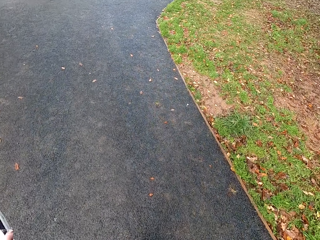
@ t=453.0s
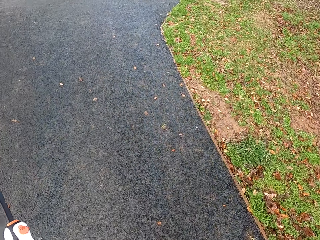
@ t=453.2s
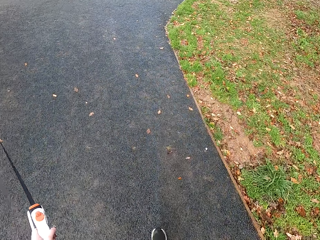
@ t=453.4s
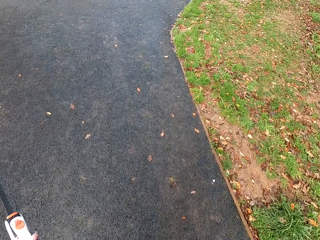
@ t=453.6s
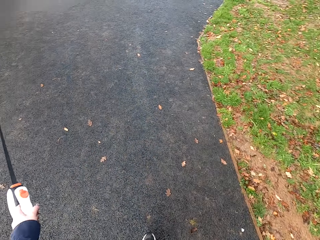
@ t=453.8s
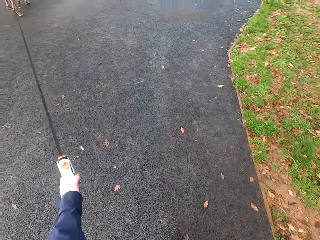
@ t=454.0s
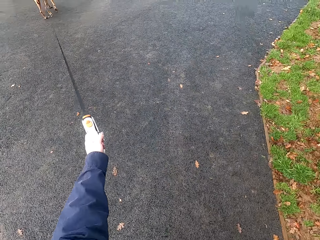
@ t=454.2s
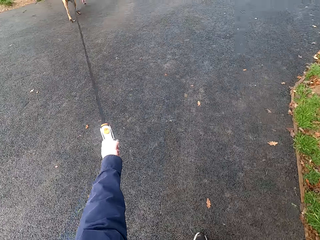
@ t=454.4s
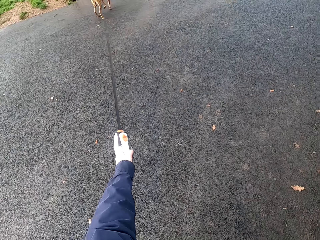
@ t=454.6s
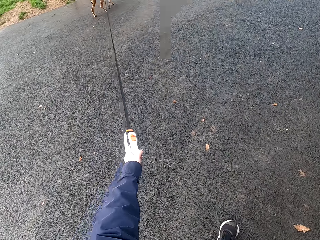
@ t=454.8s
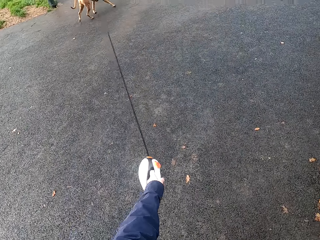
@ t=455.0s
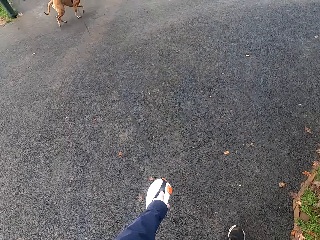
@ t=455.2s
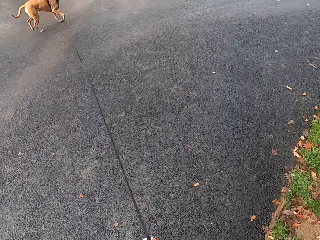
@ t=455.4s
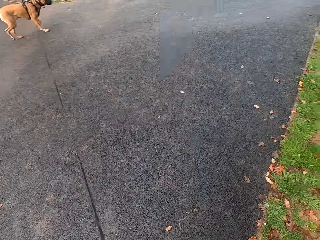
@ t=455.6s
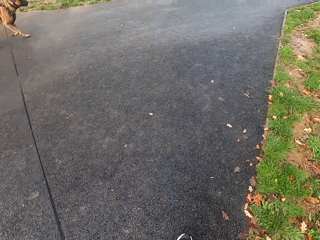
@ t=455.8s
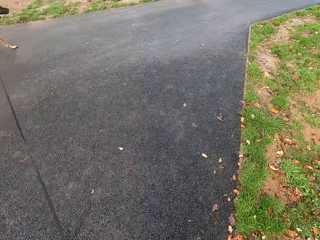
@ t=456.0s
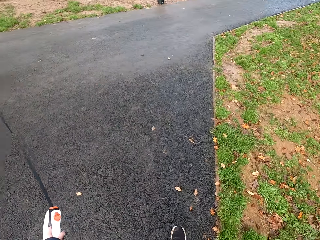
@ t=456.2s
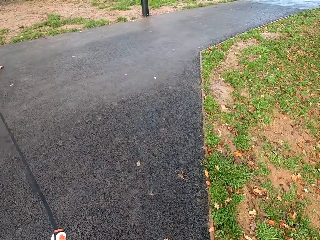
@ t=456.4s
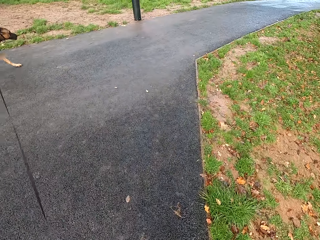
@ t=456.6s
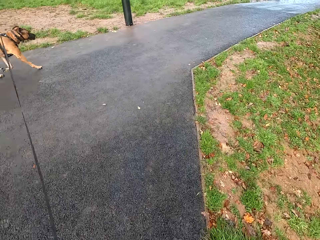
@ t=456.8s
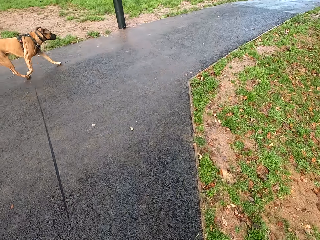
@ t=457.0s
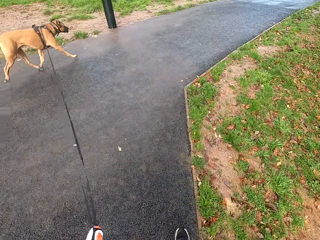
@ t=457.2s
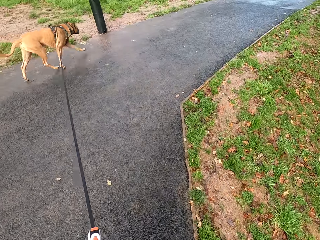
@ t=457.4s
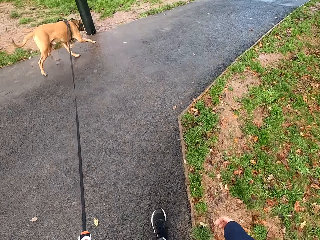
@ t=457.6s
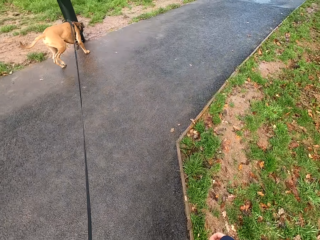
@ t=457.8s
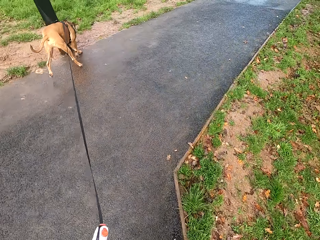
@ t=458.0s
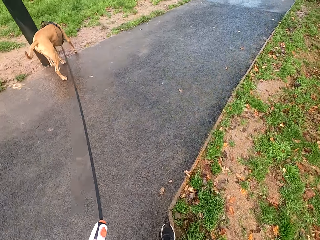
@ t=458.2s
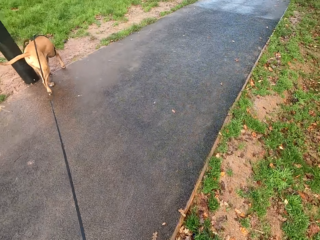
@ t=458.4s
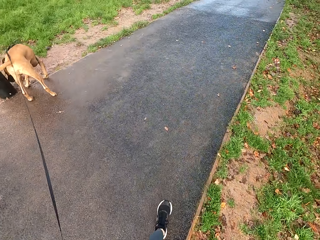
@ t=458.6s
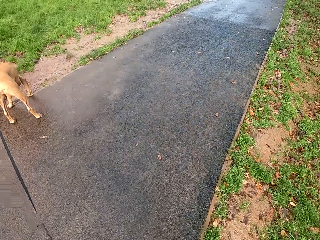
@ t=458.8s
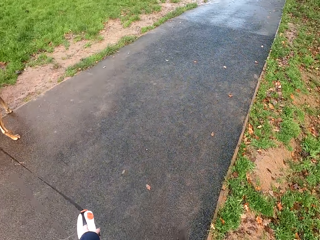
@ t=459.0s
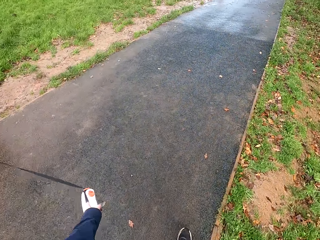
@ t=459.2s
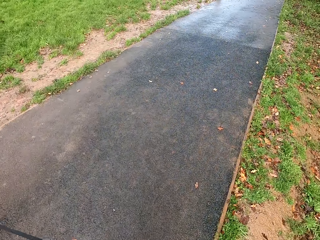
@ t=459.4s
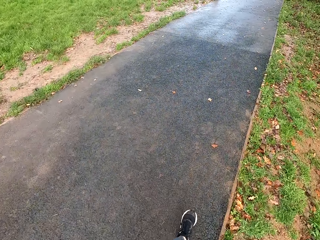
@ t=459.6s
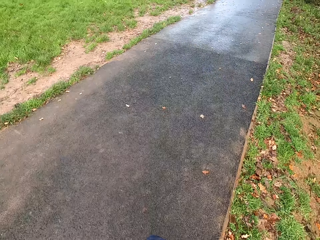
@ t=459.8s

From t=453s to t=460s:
The camera wearer interacts with the dog.

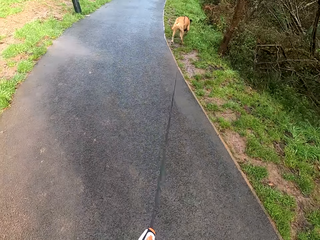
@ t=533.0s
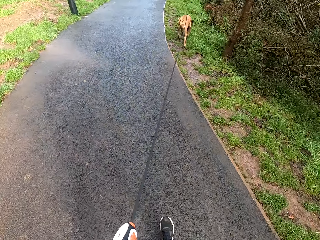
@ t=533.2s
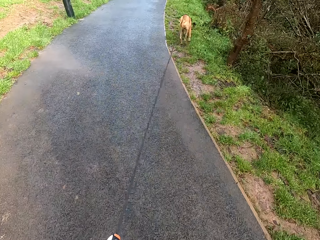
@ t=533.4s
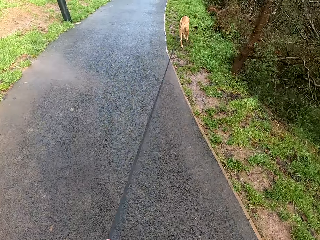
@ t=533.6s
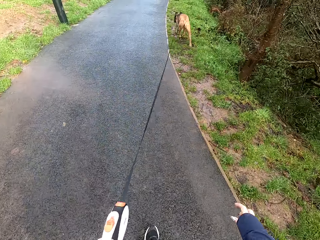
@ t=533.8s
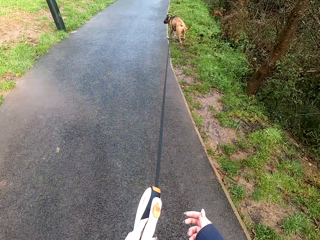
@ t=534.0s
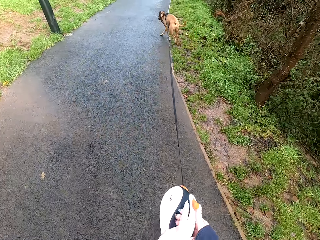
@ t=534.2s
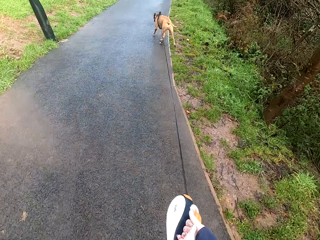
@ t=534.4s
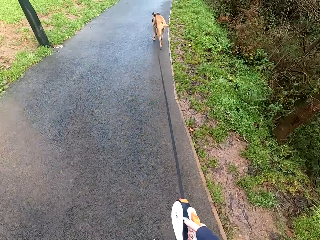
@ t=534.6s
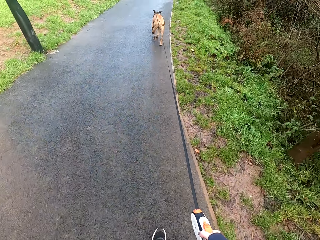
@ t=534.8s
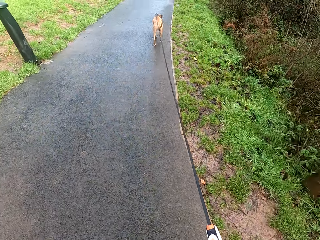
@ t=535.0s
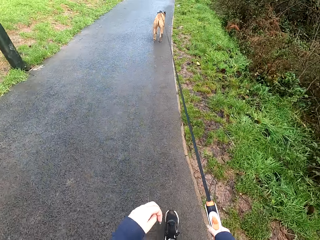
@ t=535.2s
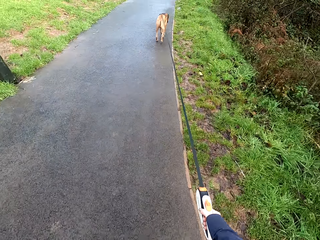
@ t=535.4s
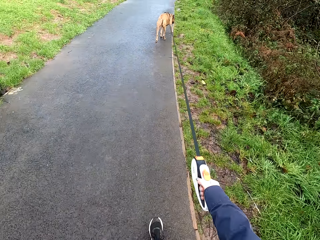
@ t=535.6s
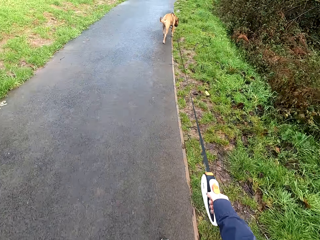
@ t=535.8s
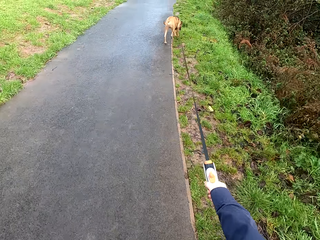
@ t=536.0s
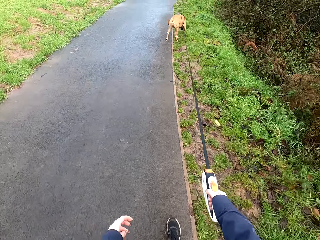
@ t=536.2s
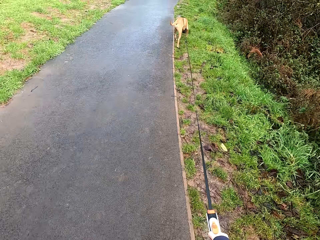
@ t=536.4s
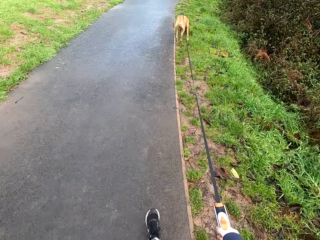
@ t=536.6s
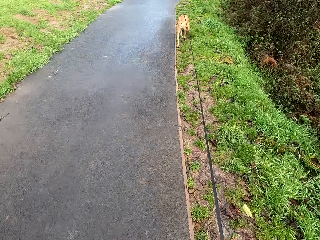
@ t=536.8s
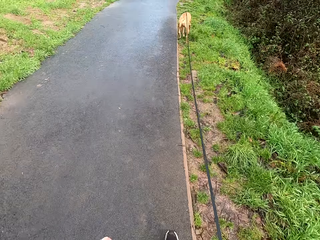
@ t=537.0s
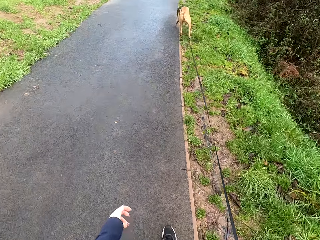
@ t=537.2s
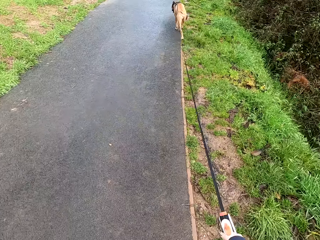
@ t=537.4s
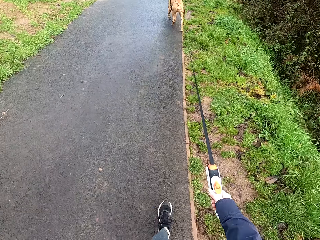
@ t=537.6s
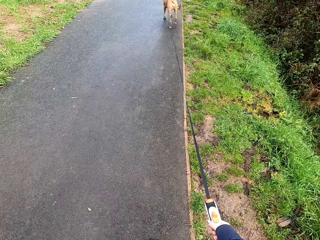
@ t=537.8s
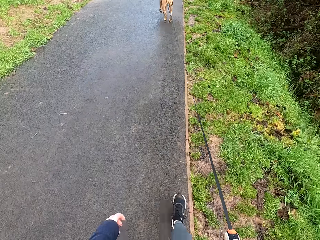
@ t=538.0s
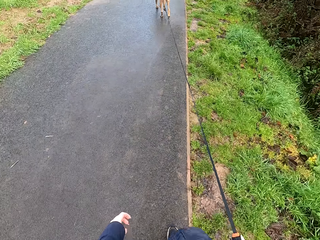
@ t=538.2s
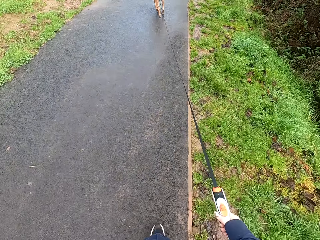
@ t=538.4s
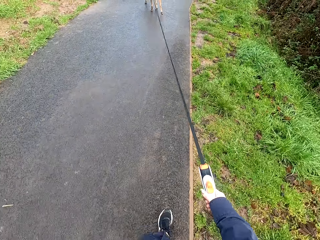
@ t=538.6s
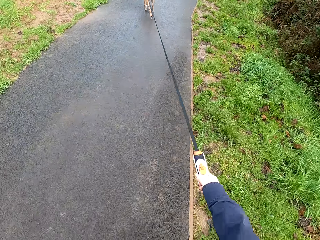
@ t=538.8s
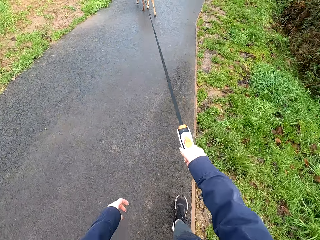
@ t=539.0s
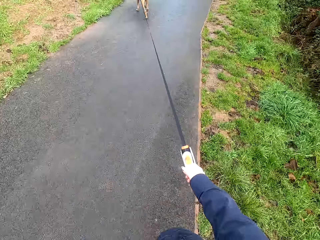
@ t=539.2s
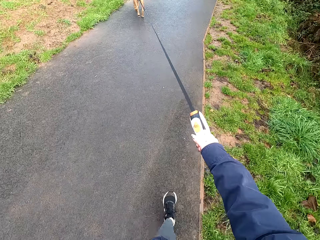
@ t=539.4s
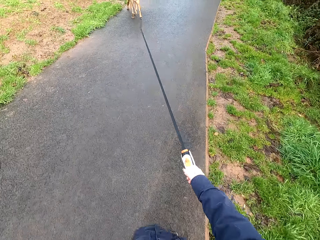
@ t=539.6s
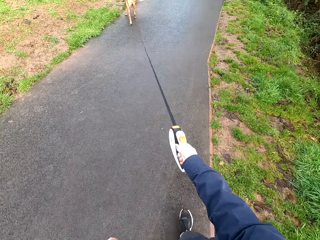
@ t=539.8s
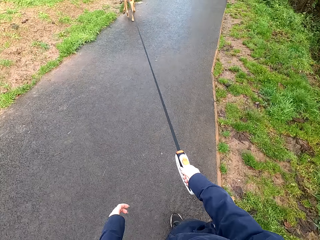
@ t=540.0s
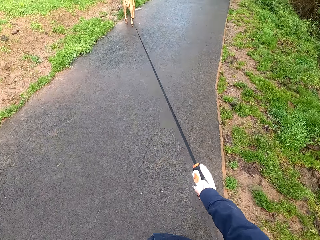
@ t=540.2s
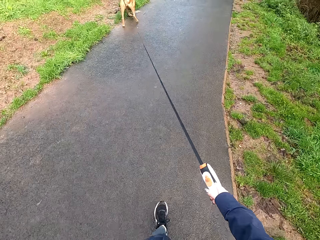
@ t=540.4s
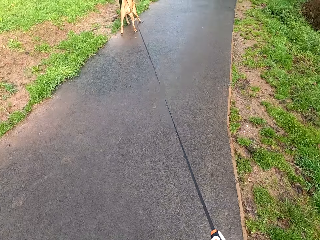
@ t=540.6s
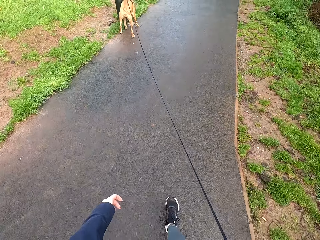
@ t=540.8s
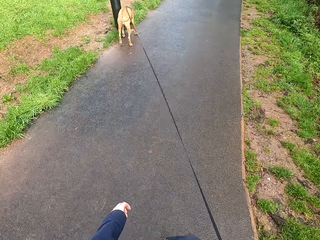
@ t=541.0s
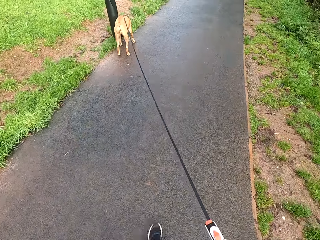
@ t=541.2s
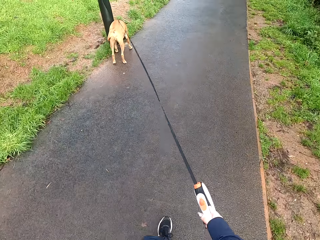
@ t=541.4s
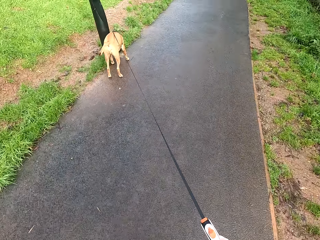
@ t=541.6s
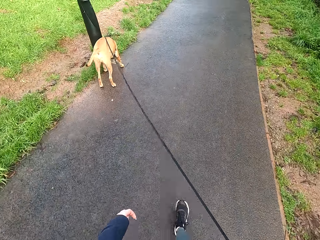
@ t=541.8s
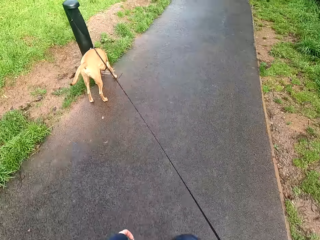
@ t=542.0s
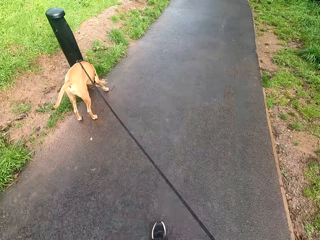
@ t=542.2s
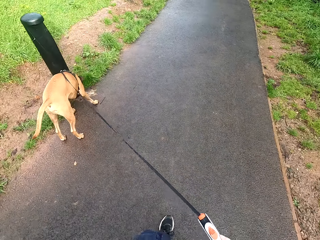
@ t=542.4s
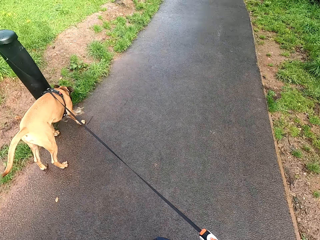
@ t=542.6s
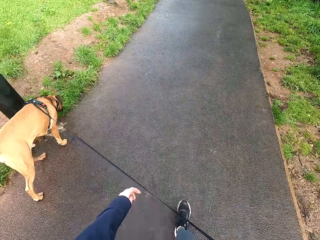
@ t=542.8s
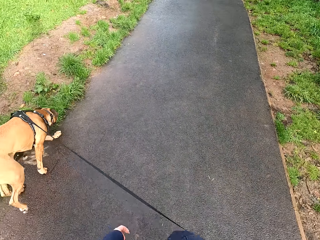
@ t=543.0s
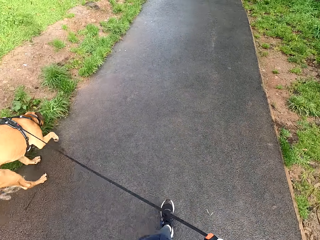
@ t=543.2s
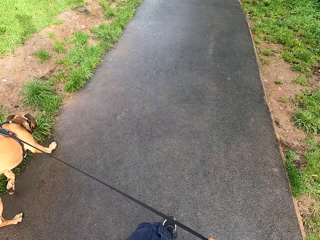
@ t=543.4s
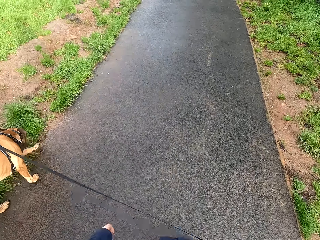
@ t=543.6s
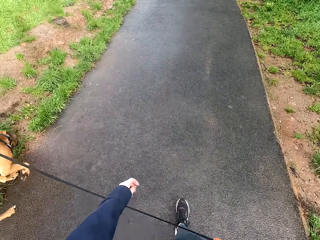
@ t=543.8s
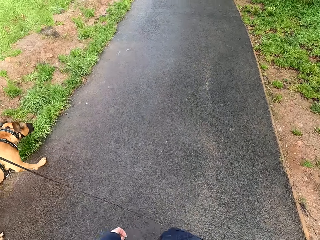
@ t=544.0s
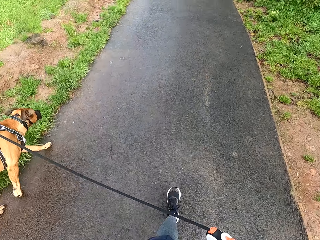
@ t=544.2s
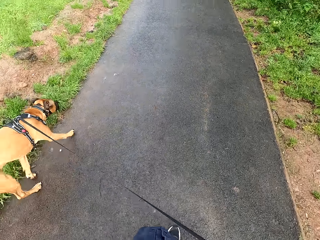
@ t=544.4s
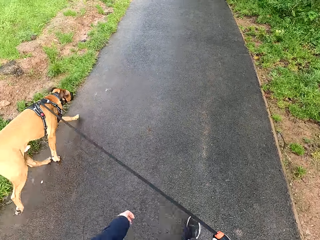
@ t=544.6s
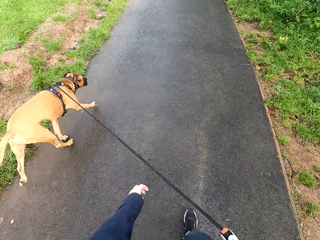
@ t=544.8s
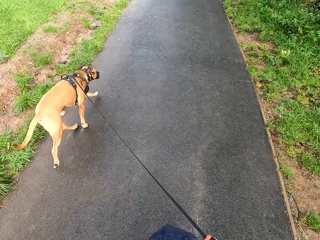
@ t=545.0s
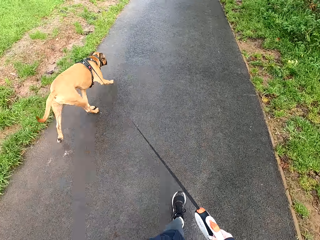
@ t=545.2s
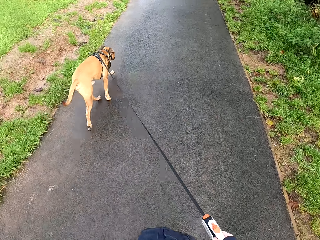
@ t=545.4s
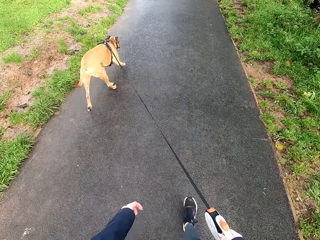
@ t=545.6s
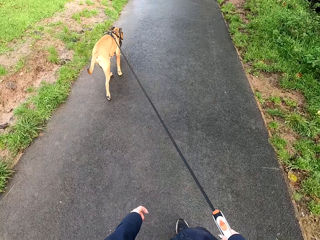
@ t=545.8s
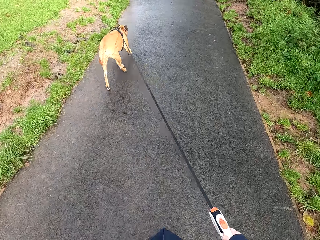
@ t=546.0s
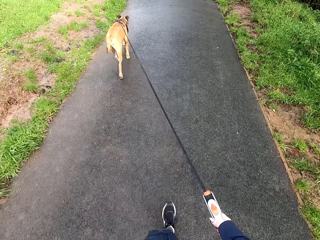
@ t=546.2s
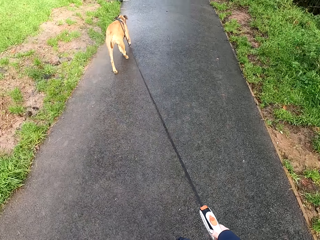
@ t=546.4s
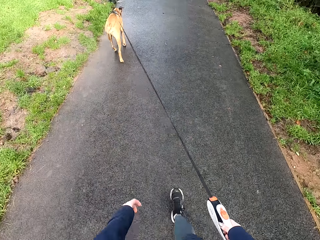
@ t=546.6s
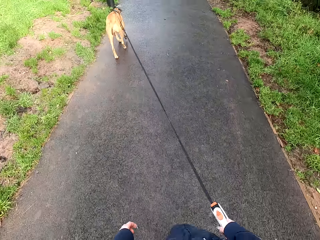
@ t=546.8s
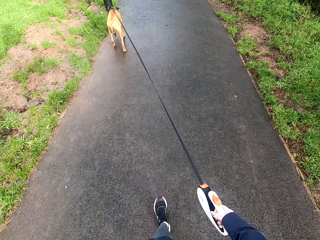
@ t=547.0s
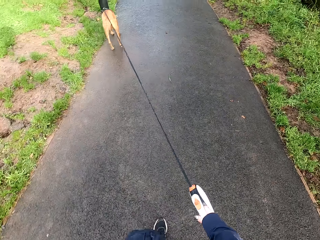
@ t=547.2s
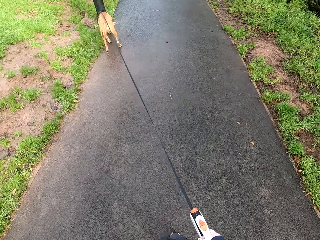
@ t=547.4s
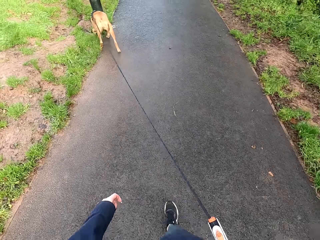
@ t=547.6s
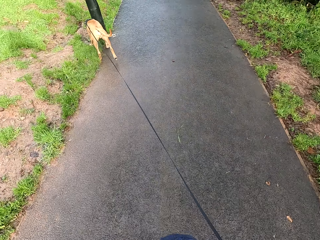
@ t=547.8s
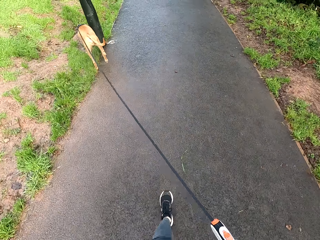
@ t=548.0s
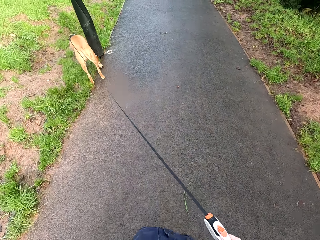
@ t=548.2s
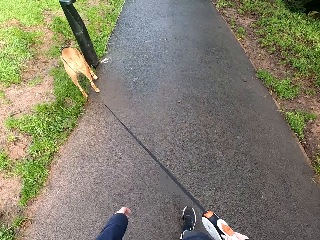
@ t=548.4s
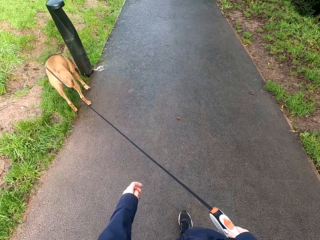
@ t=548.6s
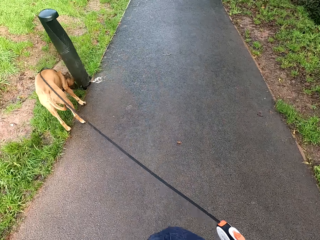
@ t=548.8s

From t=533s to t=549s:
The camera wearer passes the leash from her left hand to her right hand. She walks the dog along the walkway with the leash in her right hand.
